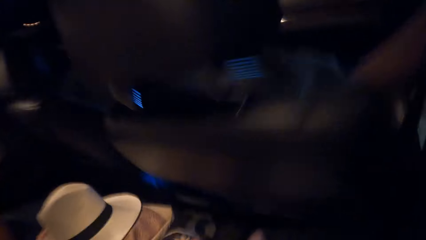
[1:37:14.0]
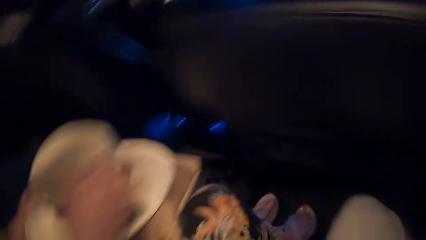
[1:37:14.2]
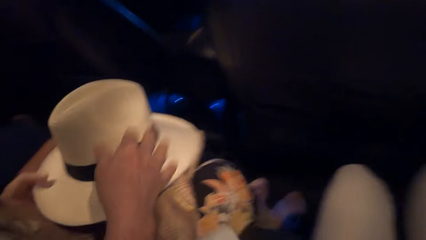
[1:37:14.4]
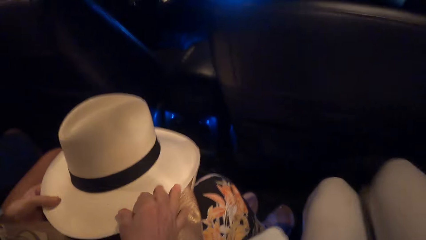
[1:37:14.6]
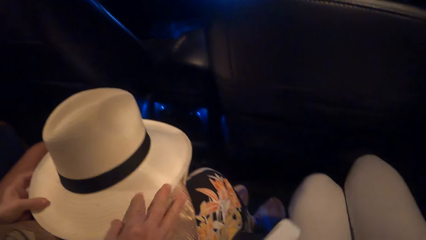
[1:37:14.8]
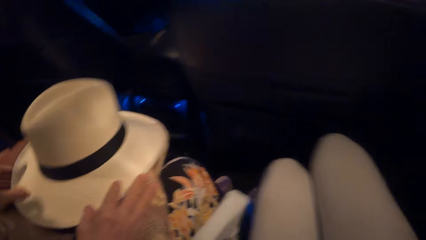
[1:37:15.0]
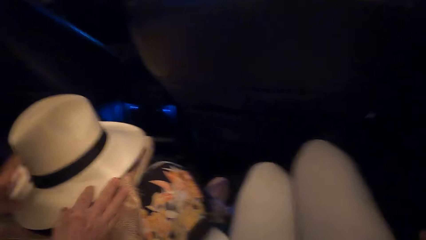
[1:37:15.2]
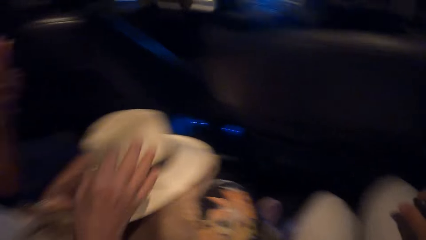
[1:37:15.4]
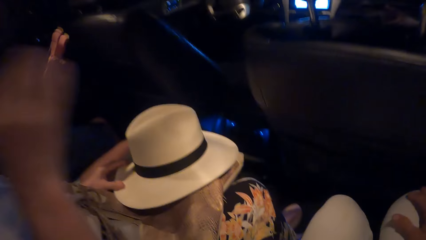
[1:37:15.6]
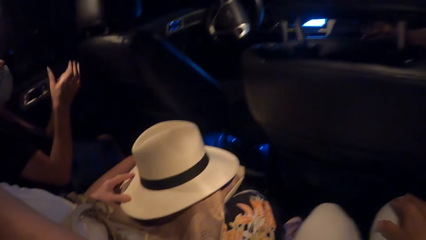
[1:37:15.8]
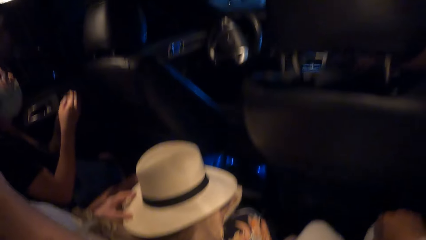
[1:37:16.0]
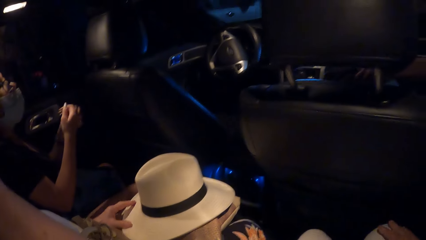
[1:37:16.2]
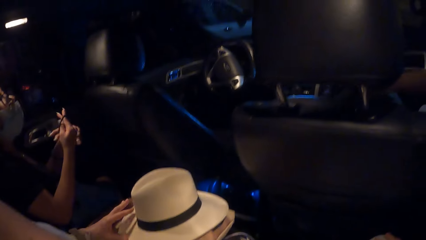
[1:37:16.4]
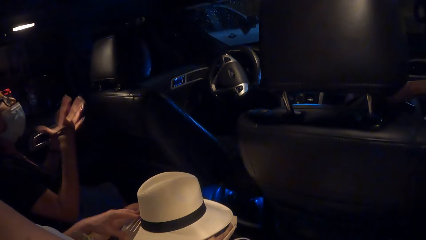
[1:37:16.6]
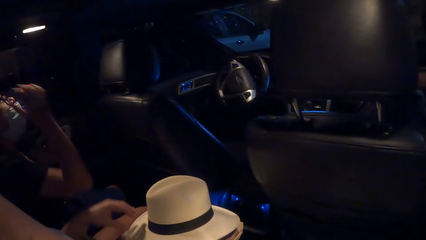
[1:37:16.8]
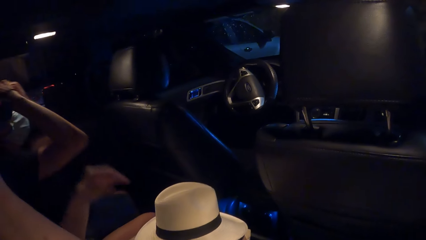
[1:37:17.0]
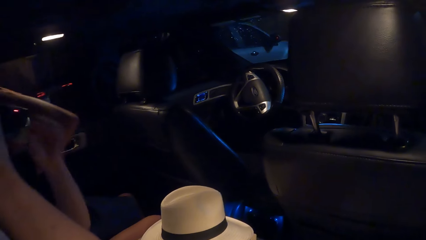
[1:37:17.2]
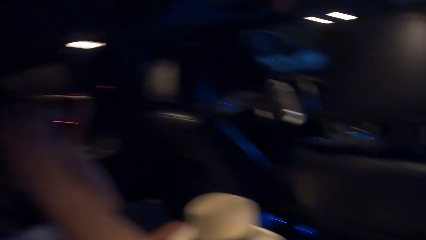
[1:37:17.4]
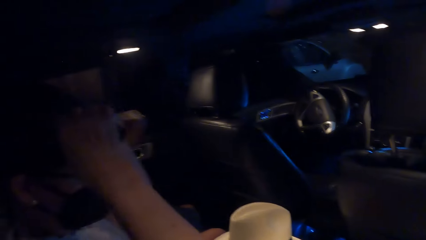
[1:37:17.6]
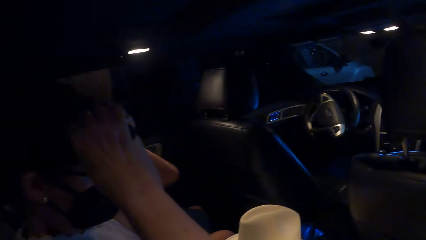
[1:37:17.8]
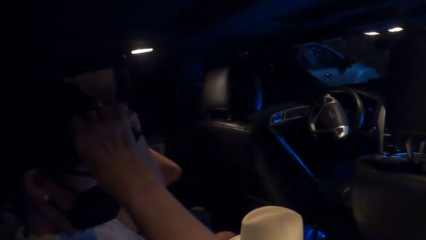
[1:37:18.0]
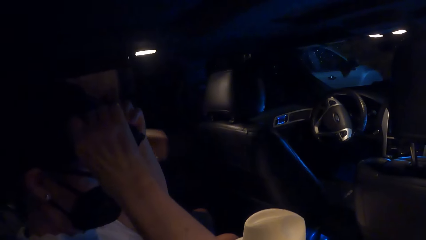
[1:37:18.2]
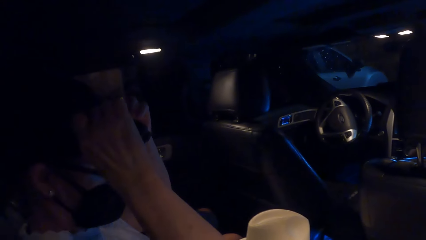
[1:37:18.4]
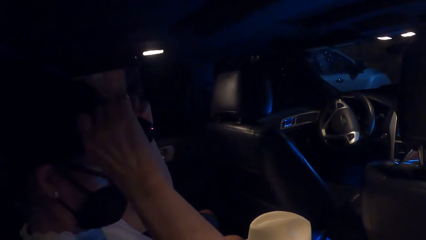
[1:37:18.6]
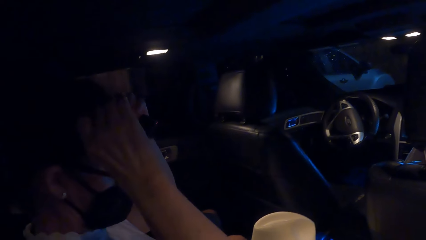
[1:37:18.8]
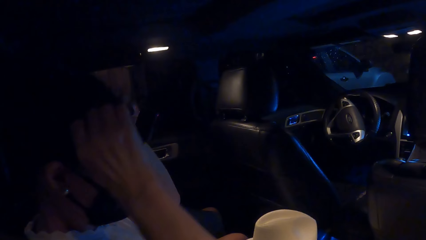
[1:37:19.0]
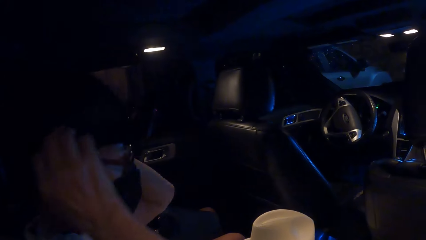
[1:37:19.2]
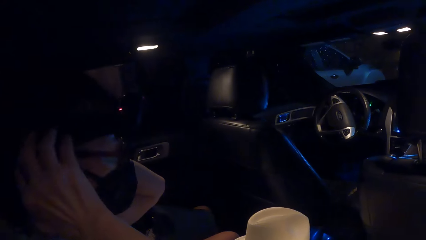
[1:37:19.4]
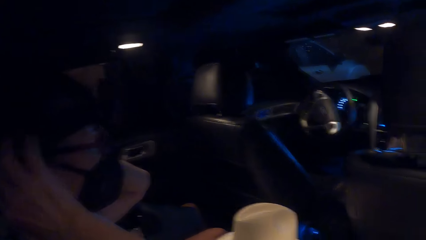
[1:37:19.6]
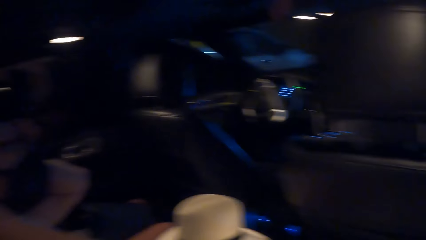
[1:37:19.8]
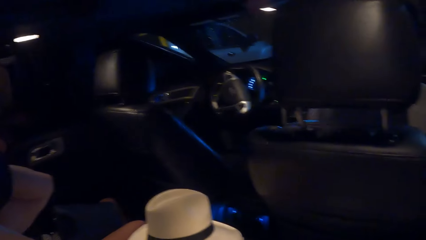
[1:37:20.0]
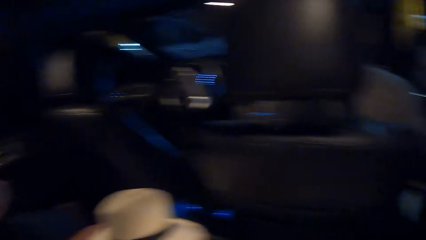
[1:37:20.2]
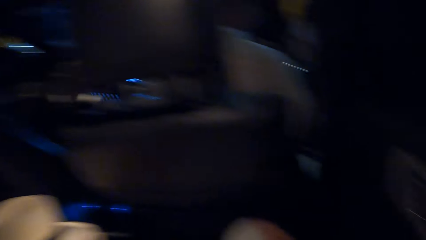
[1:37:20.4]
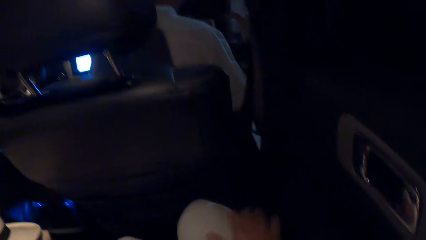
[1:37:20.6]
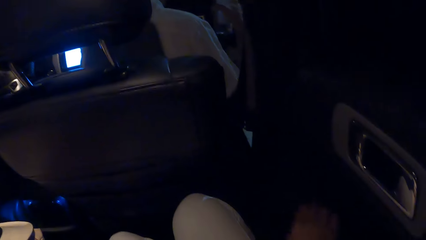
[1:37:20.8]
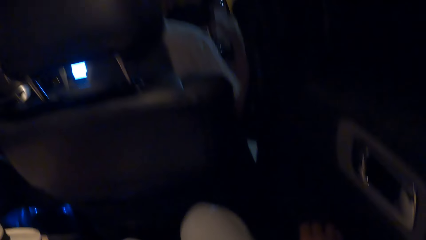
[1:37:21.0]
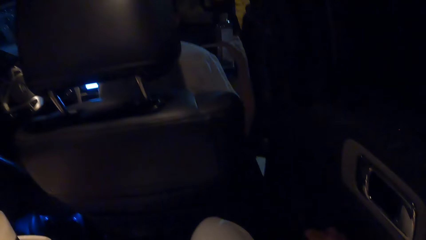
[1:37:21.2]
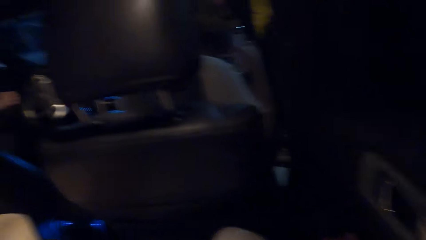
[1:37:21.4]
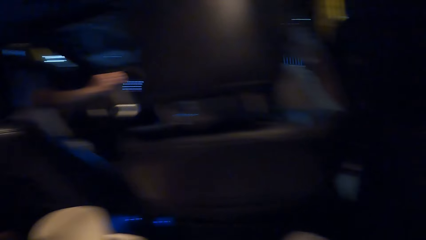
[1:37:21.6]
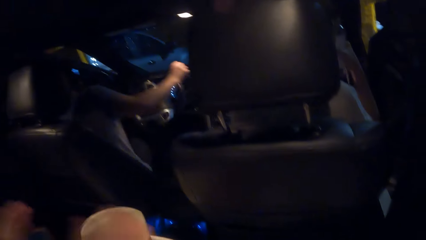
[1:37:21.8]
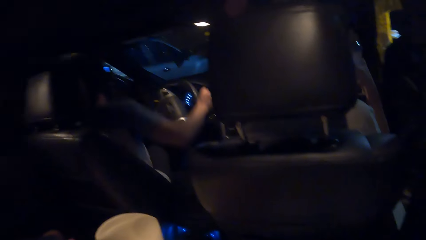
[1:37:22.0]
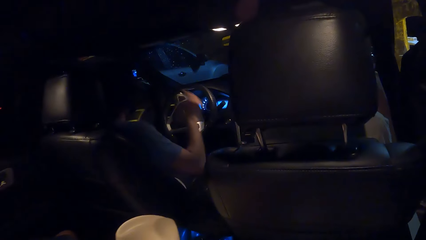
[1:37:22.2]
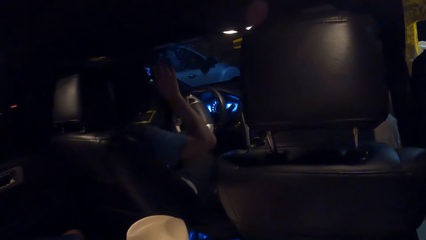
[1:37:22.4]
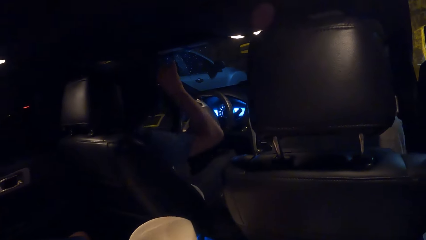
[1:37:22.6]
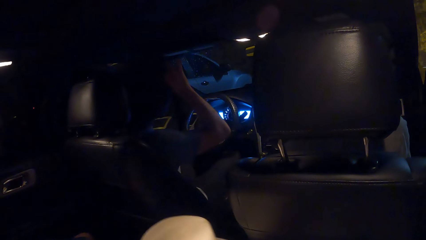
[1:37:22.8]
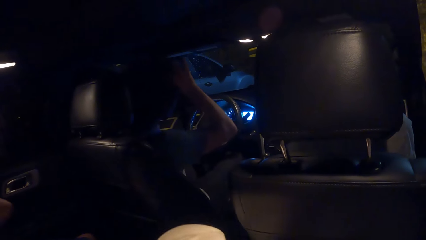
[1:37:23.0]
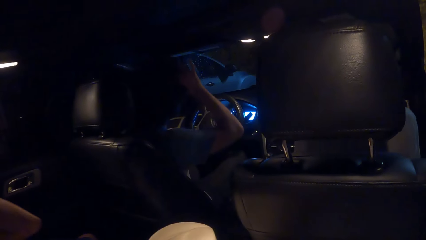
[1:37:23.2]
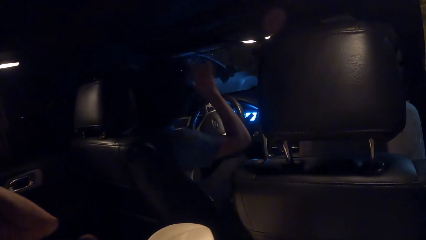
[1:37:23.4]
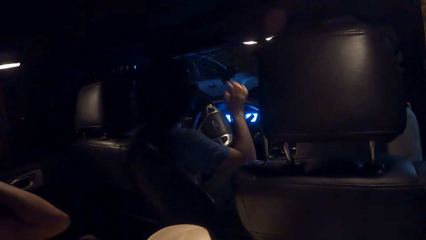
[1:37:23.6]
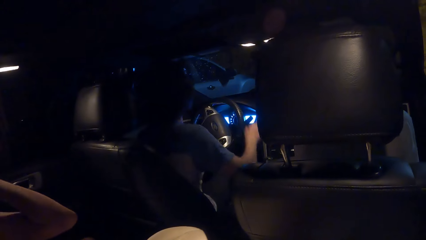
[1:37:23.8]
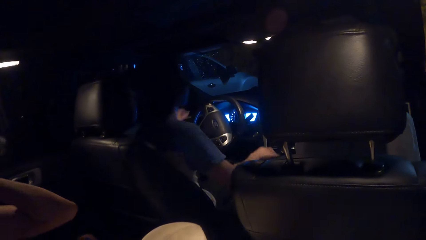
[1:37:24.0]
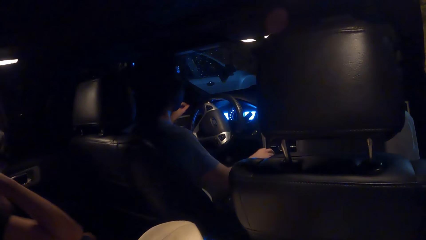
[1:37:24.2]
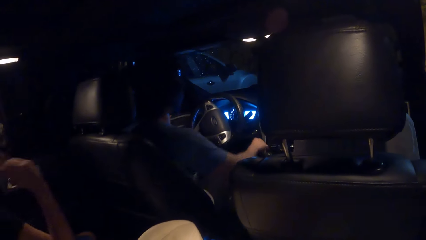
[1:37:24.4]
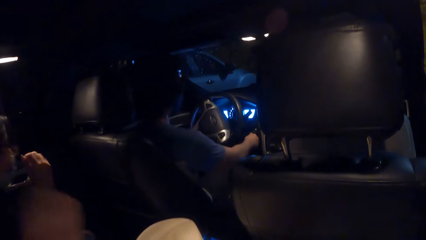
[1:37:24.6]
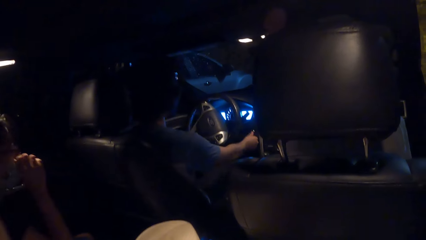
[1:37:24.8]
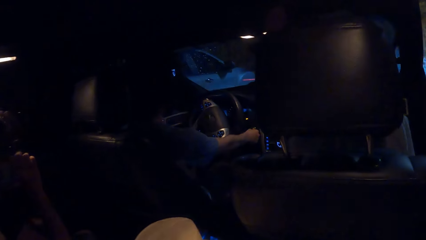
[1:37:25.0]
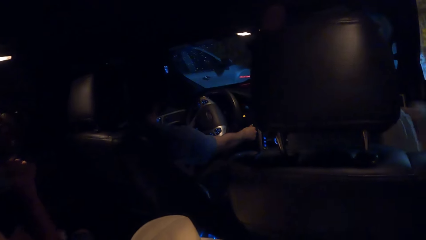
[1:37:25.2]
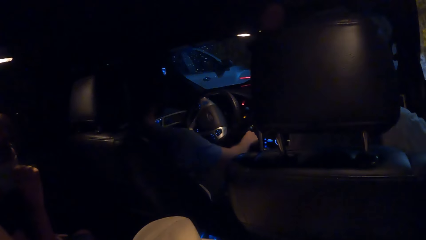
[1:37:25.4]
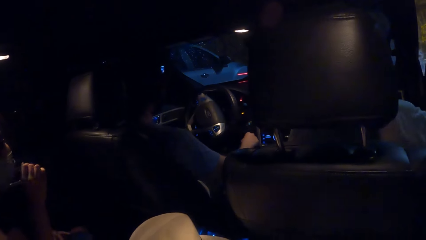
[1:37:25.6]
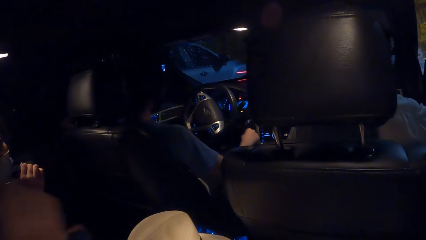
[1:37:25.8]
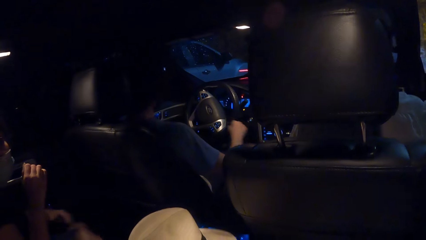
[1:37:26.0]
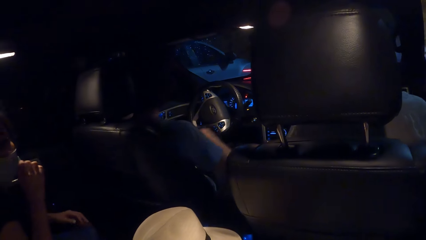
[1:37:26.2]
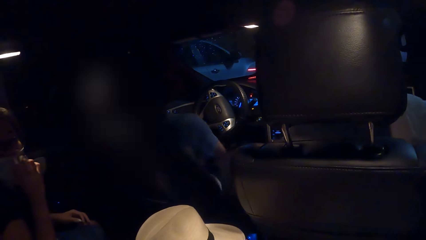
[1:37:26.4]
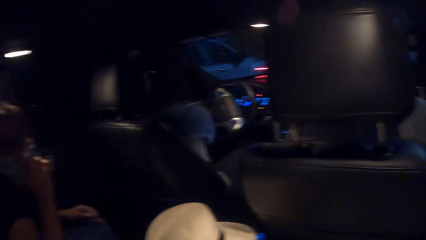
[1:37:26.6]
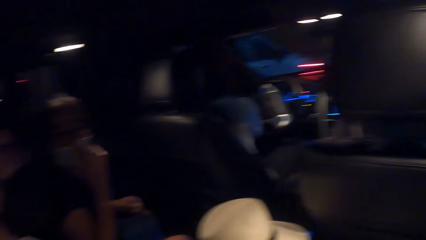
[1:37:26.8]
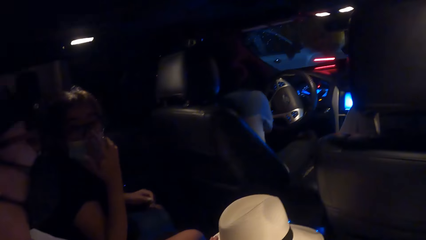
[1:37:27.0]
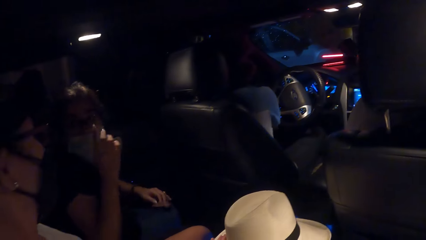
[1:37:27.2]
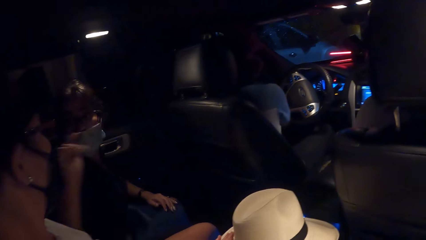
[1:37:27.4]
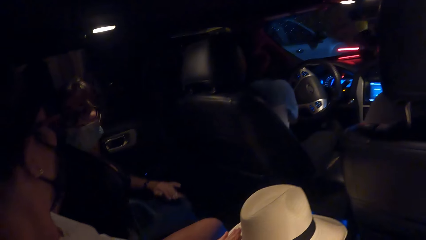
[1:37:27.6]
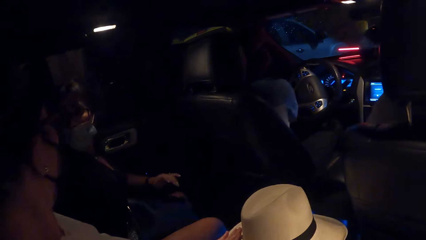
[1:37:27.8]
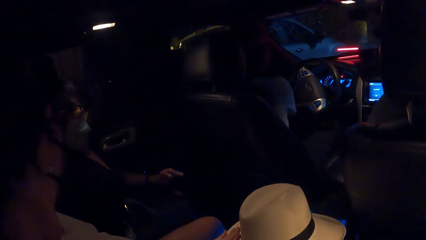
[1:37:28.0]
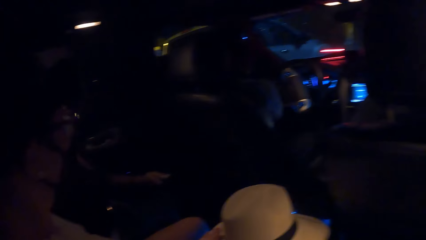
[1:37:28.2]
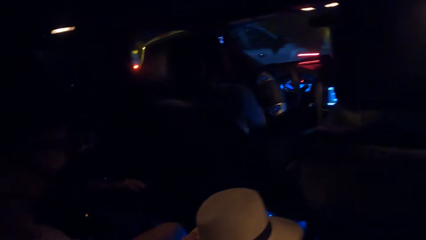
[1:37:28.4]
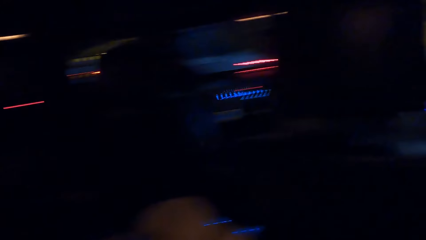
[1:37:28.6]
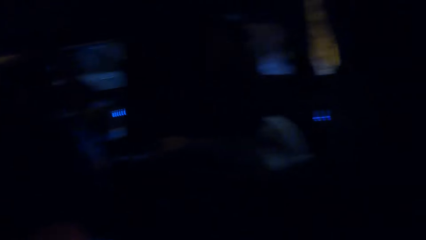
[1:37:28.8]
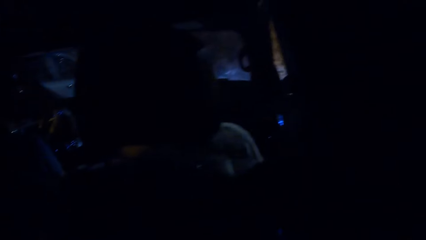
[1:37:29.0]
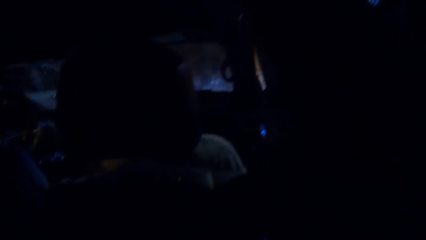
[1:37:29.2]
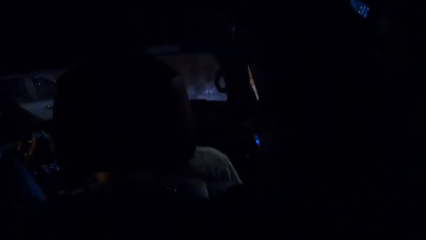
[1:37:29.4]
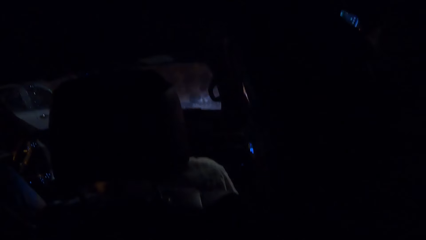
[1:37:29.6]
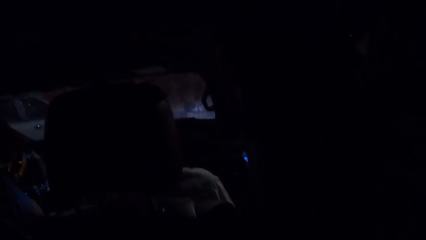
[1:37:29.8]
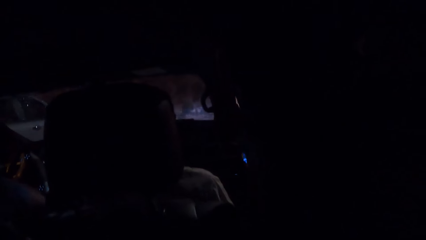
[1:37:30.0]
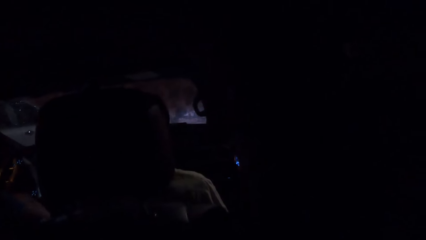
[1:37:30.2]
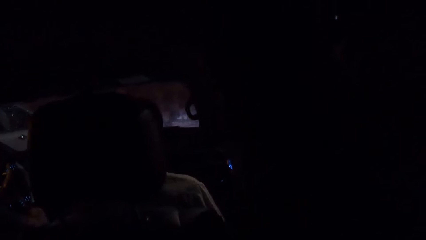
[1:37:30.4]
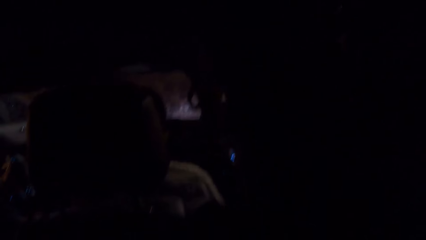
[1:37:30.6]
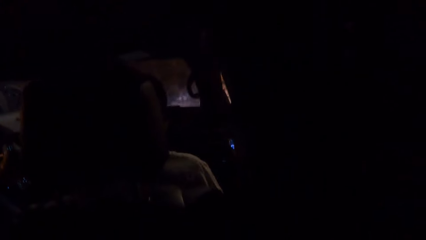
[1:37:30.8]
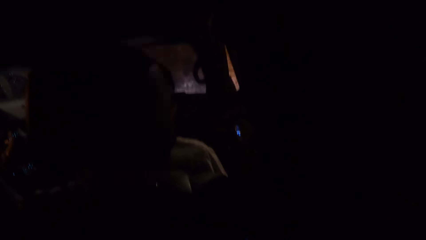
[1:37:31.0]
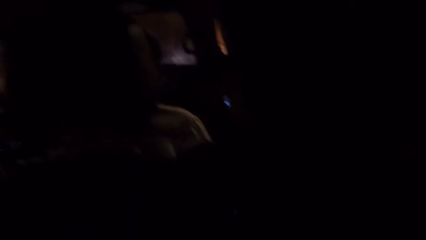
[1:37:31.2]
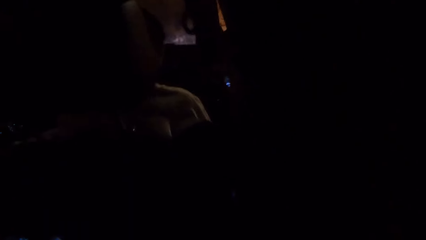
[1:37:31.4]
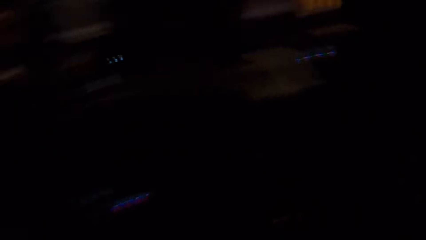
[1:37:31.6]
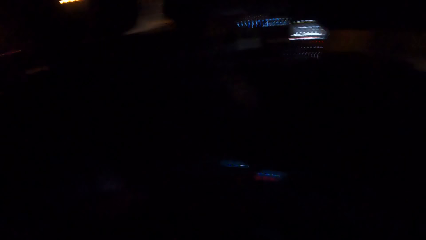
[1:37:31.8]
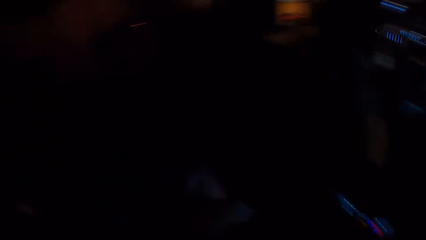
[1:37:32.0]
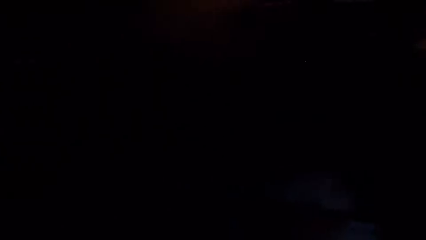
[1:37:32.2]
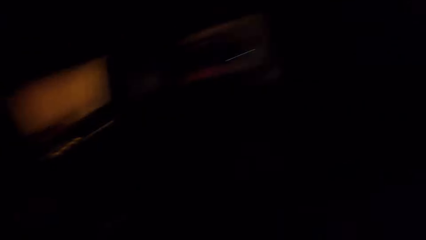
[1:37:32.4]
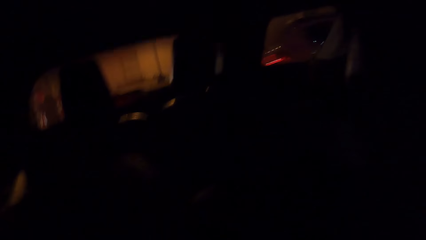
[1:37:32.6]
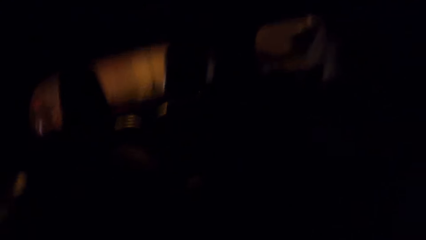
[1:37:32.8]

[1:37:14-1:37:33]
A lady and another lady sit in the car. The camera wearer enters the car. The second lady stretches a hair band in hand. The camera wearer looks at a woman fixing a camera. The second lady touches her hair. The first lady touches something on her head. A man gets inside the car. The camera wearer looks at a driver. The man touches something on his head and touches a button on the dashboard. The camera wearer looks at another woman. The second lady touches her glasses and reaches her hand behind the first lady. The camera wearer looks at the front. Another man sits inside the car.
